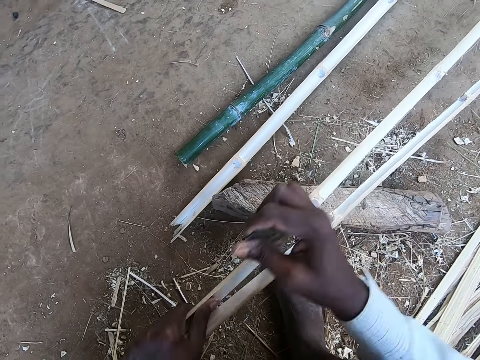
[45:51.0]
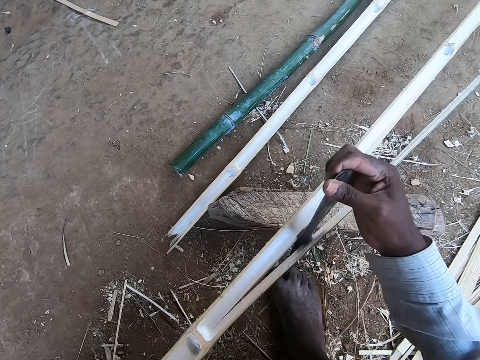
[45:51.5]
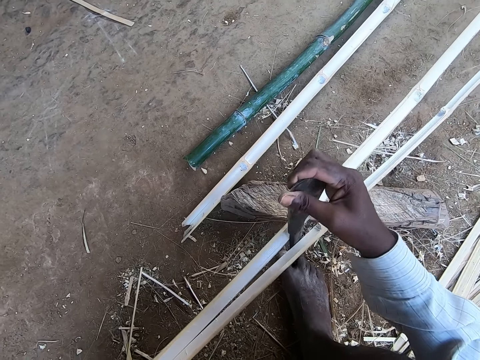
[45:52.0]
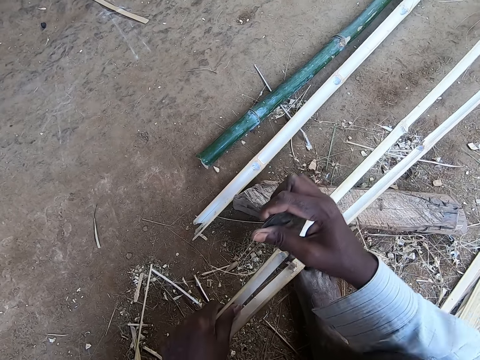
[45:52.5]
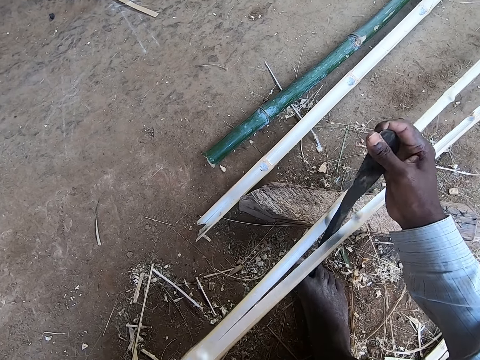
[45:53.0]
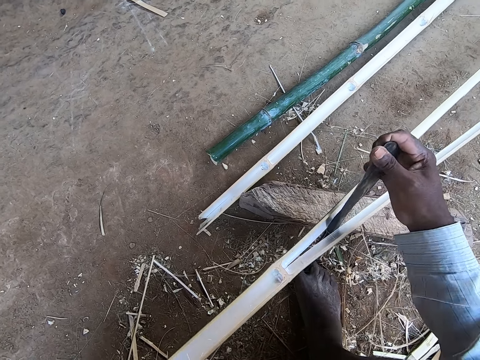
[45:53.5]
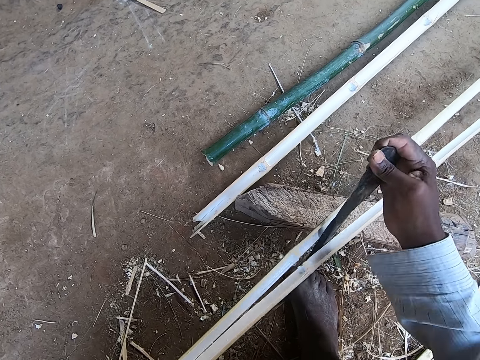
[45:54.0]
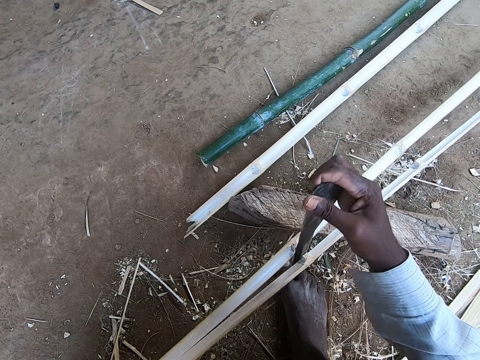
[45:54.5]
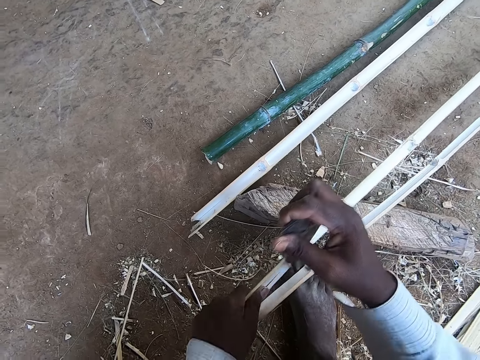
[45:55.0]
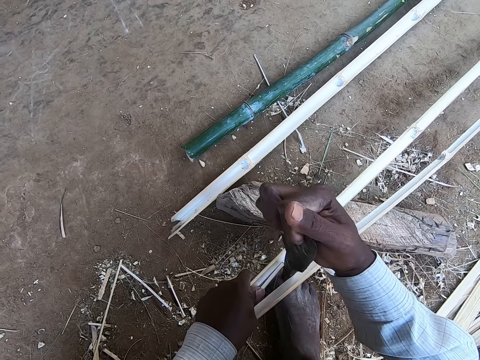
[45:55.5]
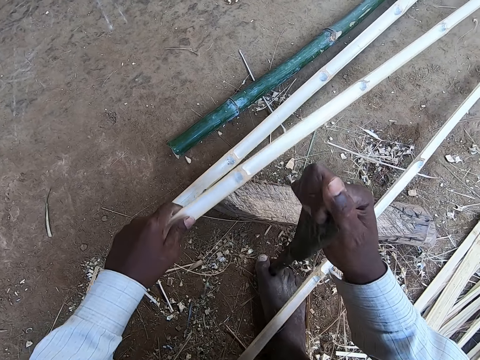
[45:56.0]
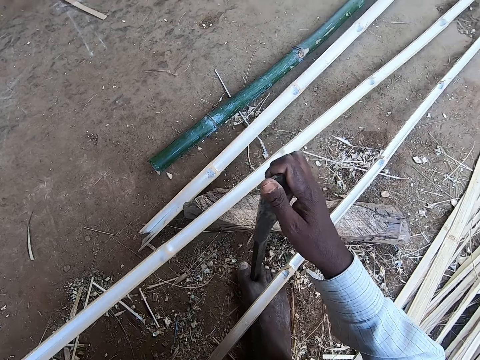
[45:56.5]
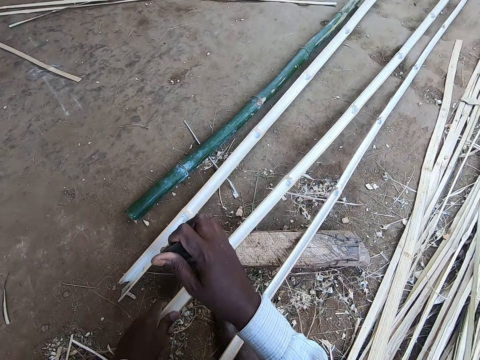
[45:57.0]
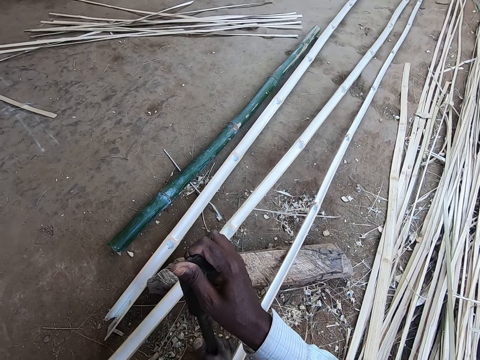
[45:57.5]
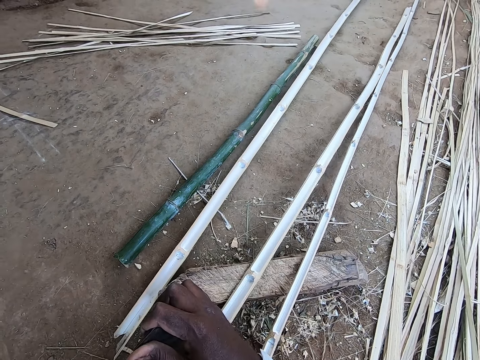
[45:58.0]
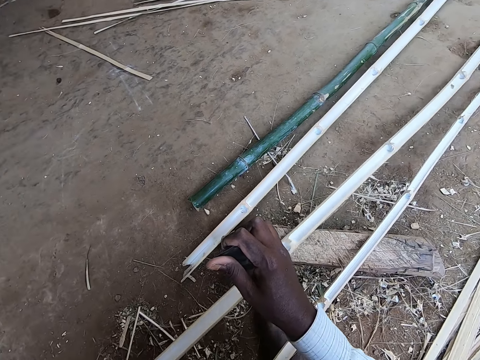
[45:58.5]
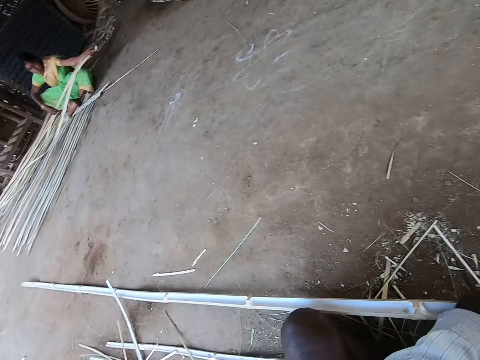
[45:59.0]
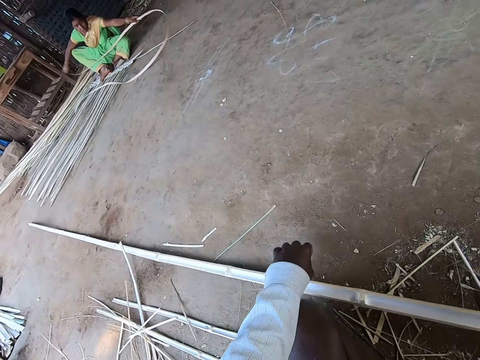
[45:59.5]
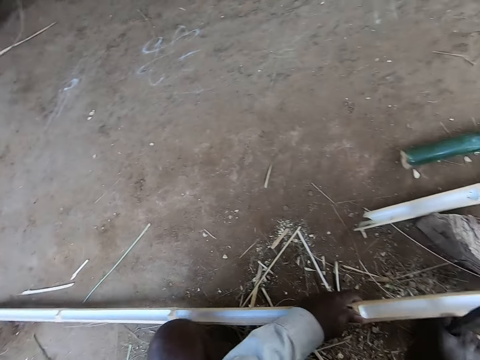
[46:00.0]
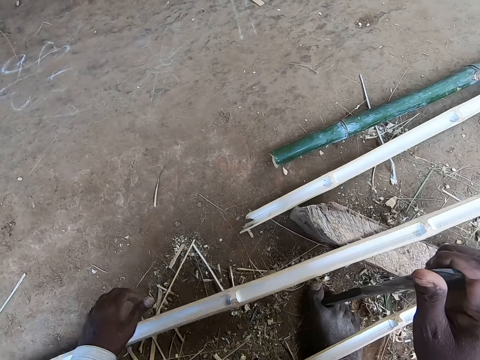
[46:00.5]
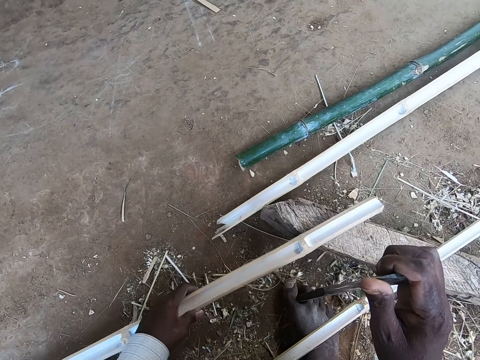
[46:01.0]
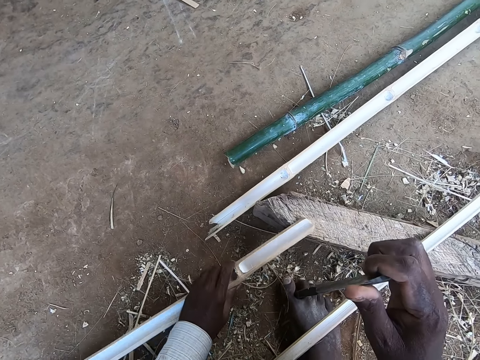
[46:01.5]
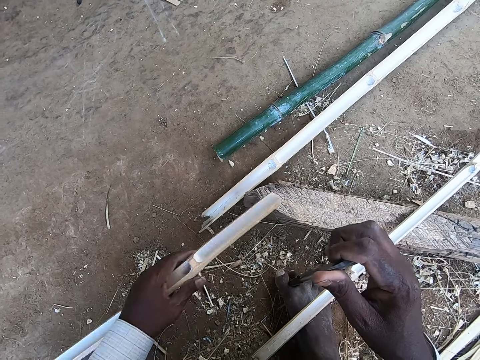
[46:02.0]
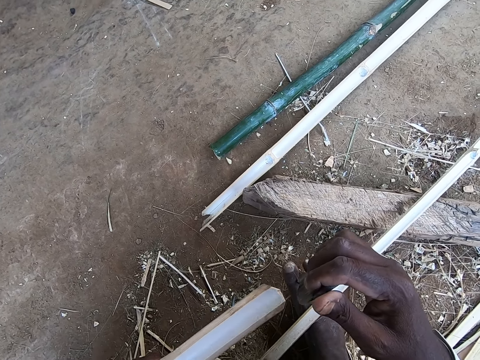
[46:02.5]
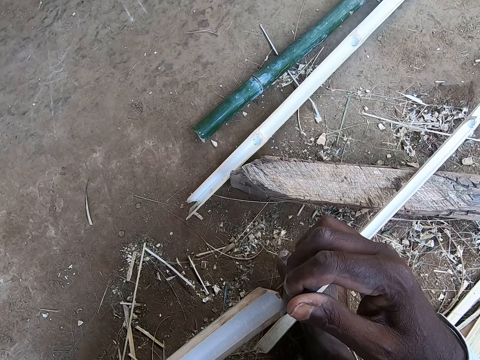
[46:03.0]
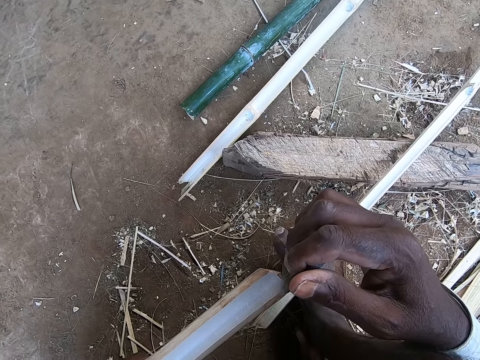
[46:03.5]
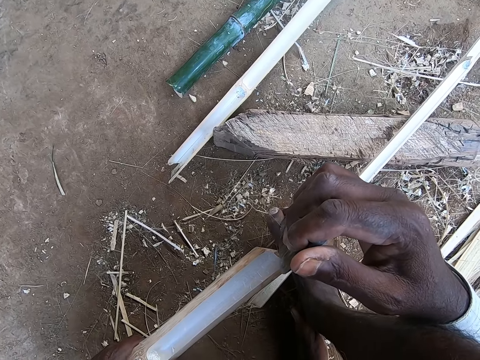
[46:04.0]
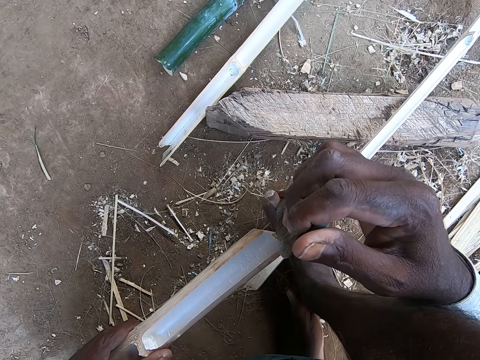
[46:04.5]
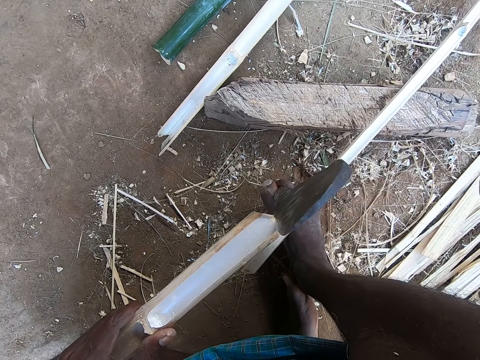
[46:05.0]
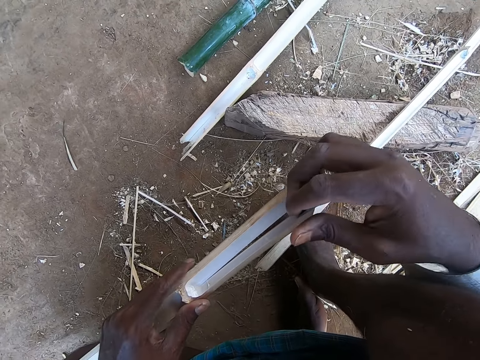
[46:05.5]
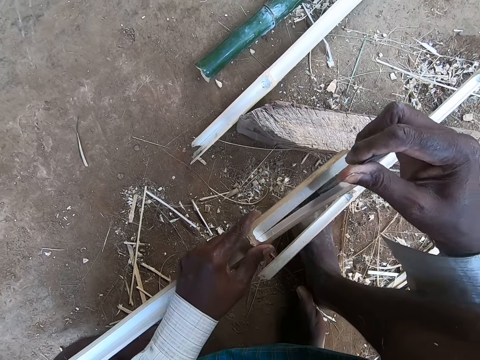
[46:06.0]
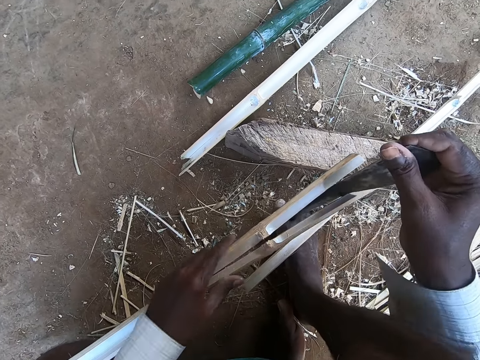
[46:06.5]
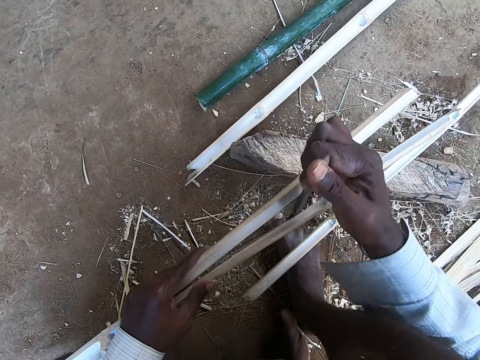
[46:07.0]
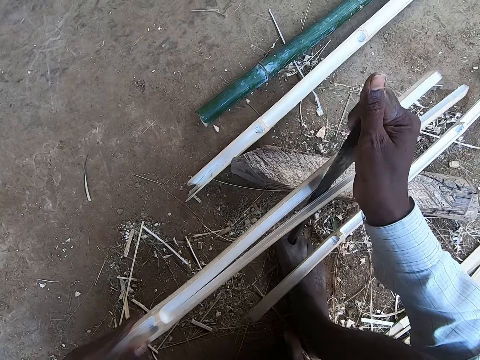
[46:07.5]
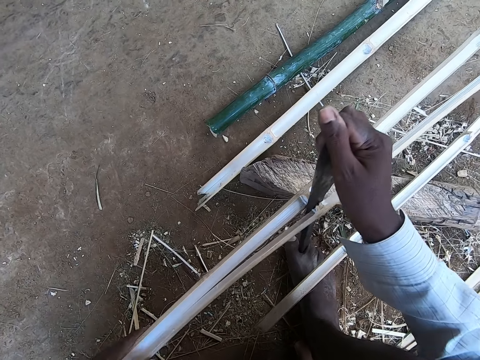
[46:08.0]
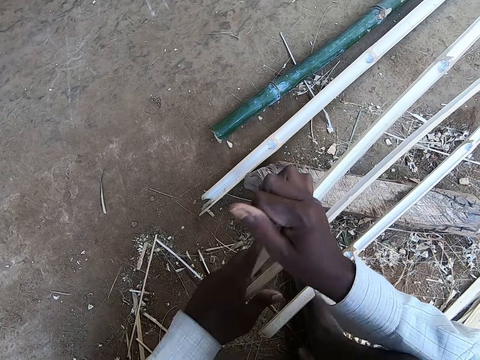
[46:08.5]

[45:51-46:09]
The camera wearer moves the bamboo stick with his left hand. He looks around. A woman holds a stick with both hands. The camera wearer pulls the bamboo with the left hand. He picks the bamboo stick from the ground with his left hand. He divides the bamboo stick with the kukri in his right hand.

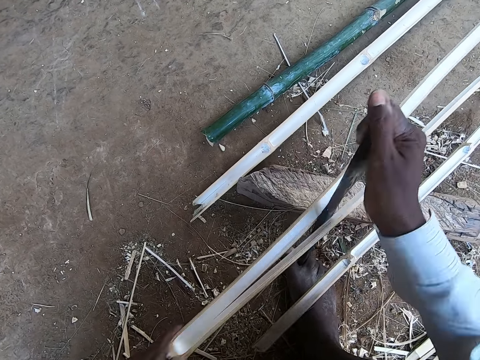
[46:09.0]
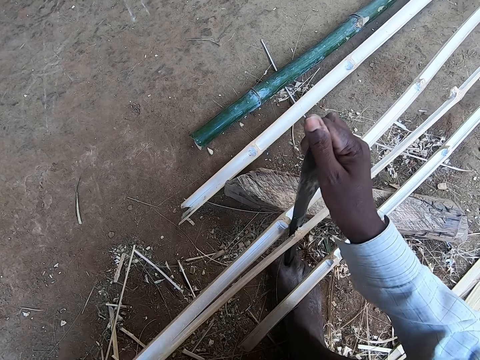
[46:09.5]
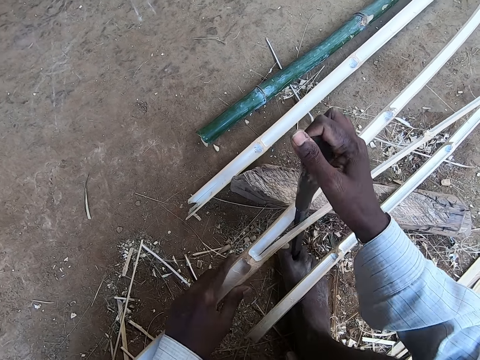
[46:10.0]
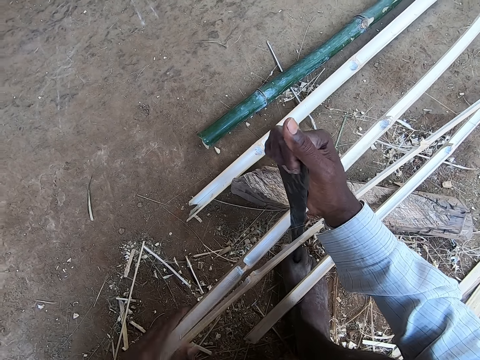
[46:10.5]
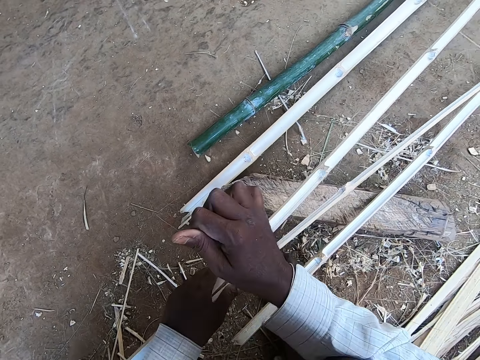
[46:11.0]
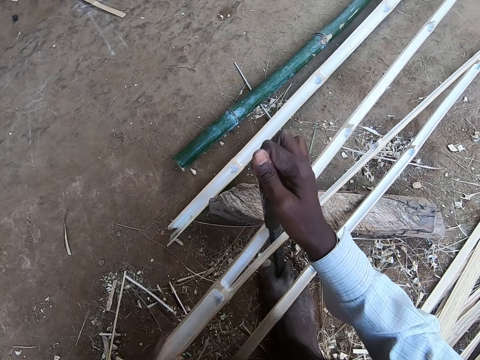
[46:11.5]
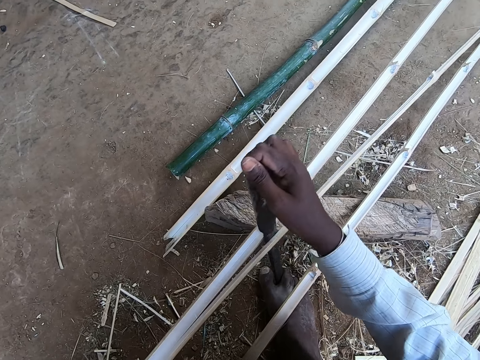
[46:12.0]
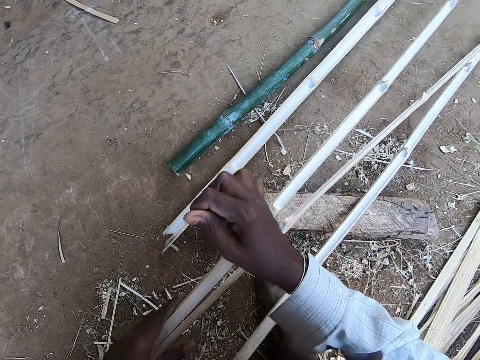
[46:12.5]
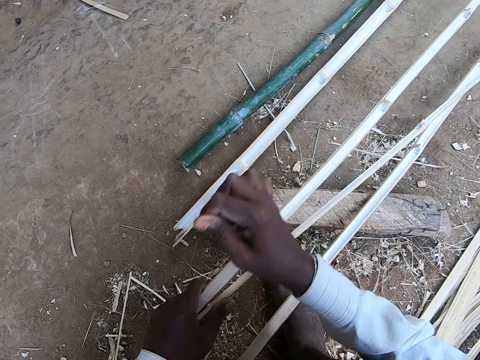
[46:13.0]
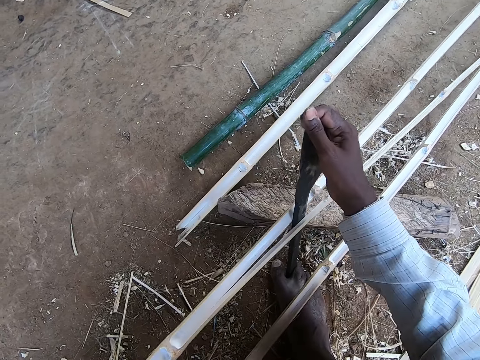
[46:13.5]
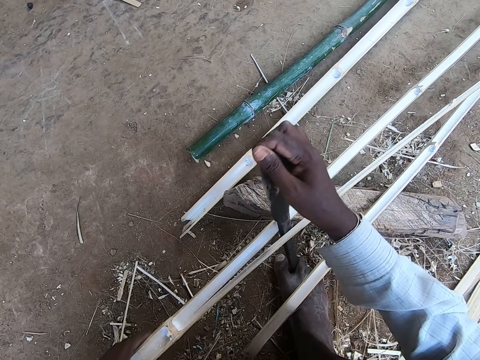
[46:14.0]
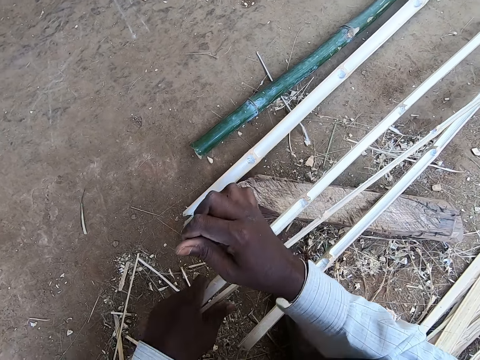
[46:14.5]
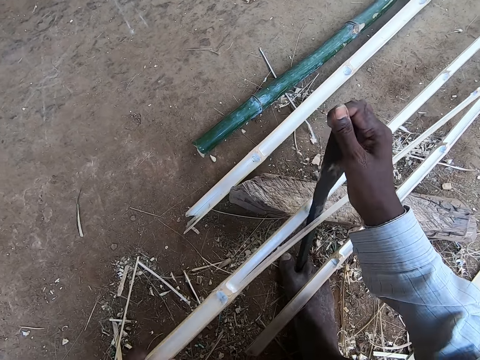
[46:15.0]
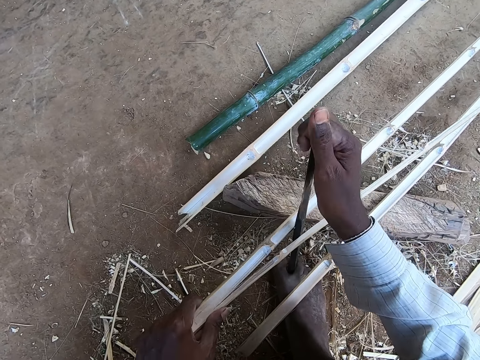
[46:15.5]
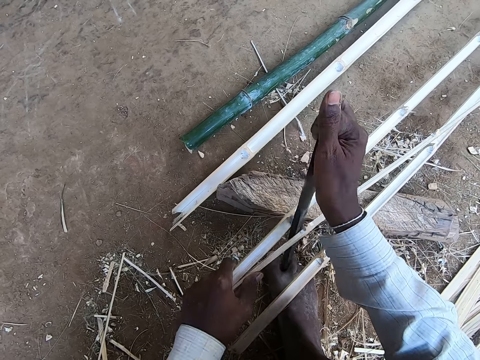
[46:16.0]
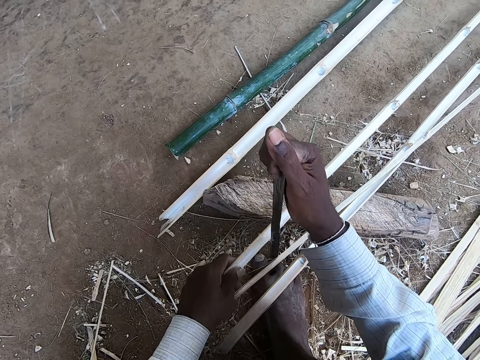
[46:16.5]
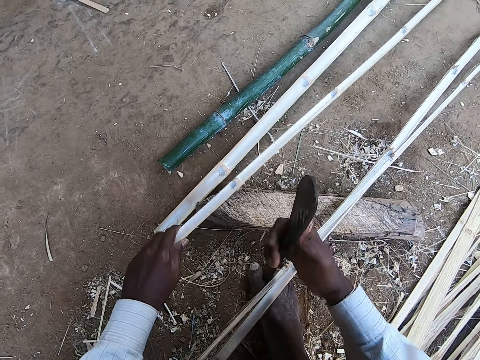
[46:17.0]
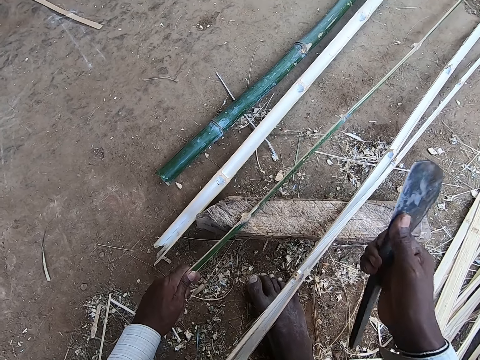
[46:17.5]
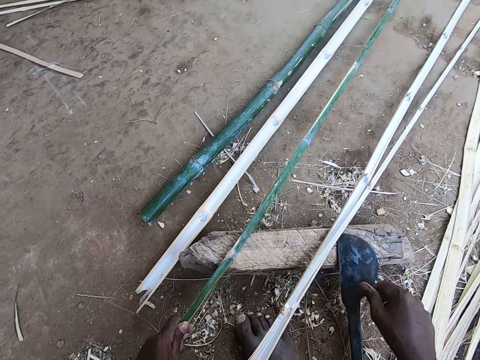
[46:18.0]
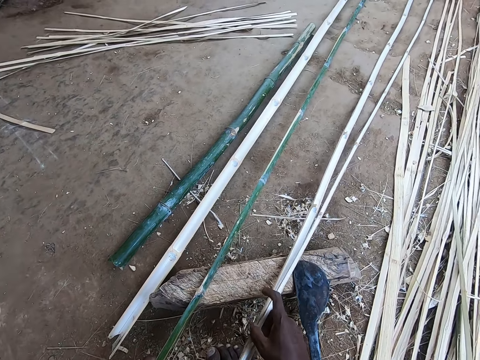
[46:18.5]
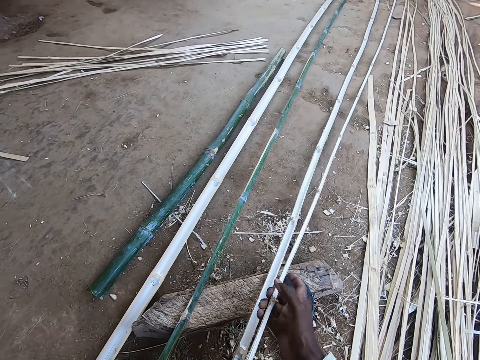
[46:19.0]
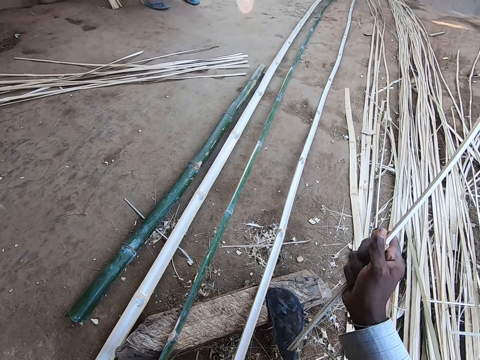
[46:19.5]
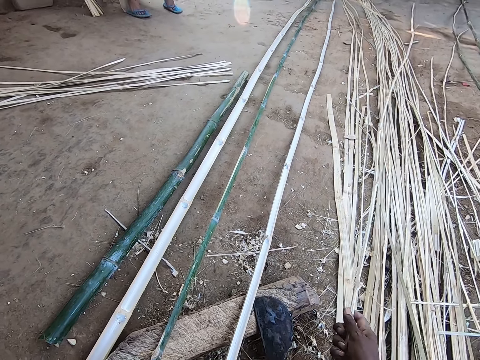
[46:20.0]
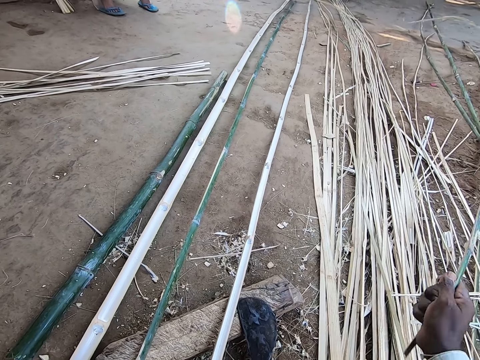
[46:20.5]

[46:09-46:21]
The camera wearer drops the bamboo stick on the stick with his left hand. He picks up the kukri in between his right foot toes with his right hand. He drops the kukri on the stick on the ground with his right hand. He picks up a bamboo stick from the ground with his right hand. He pulls the bamboo with his right hand.
